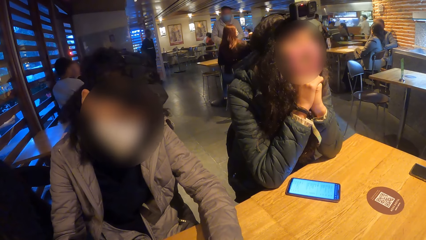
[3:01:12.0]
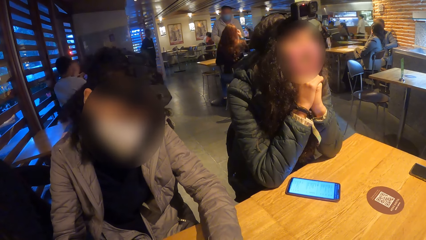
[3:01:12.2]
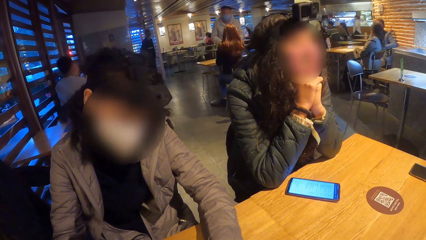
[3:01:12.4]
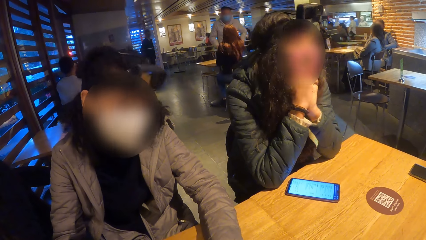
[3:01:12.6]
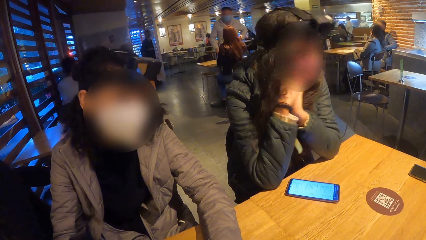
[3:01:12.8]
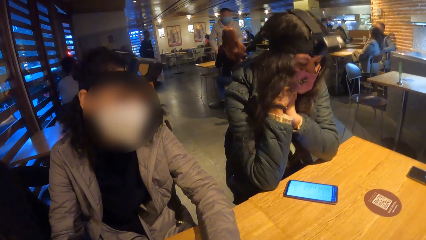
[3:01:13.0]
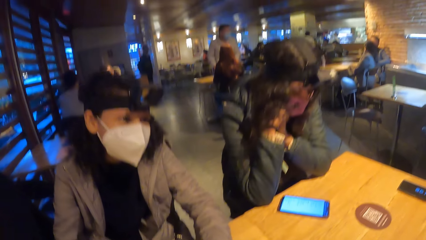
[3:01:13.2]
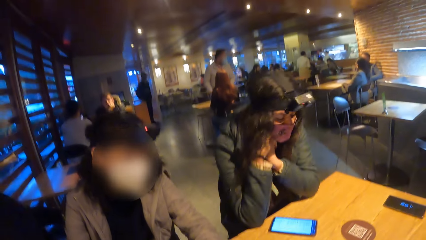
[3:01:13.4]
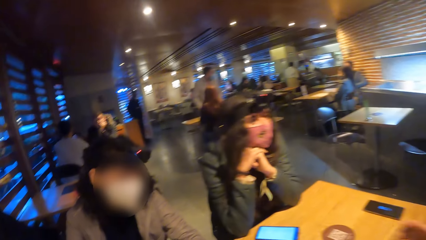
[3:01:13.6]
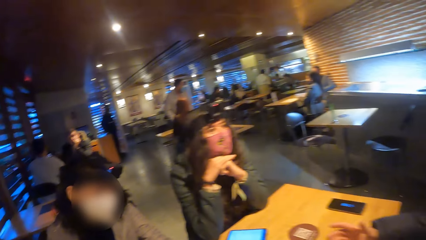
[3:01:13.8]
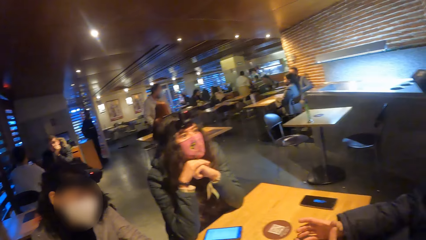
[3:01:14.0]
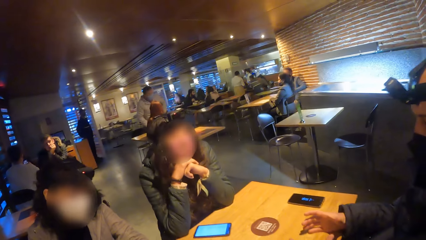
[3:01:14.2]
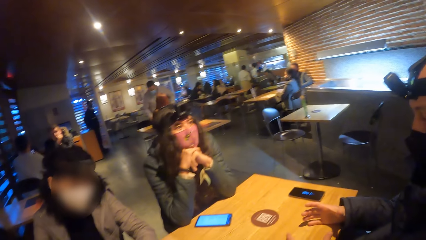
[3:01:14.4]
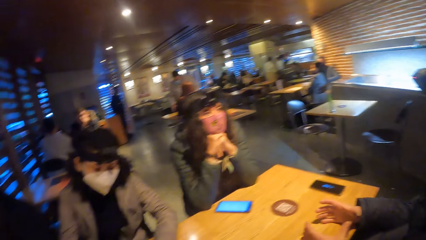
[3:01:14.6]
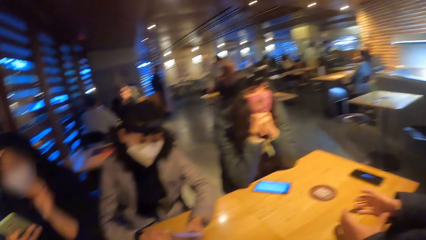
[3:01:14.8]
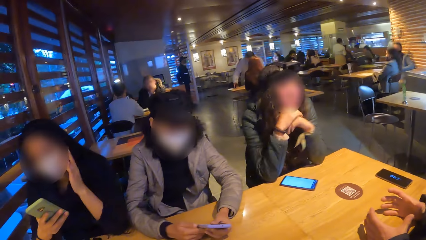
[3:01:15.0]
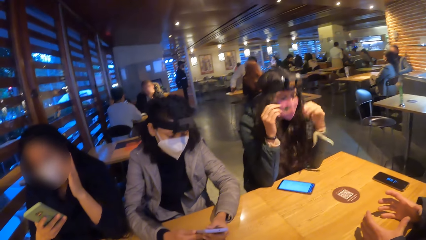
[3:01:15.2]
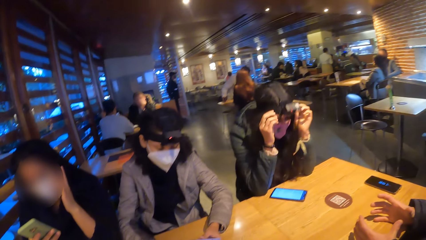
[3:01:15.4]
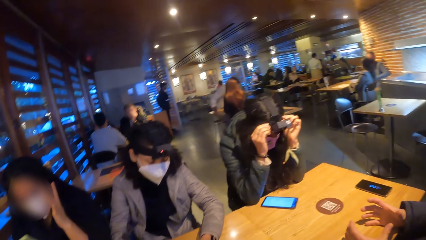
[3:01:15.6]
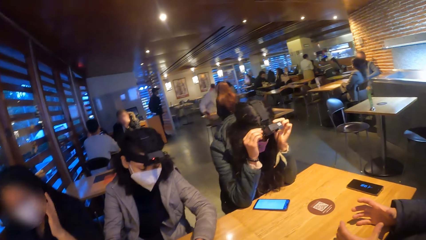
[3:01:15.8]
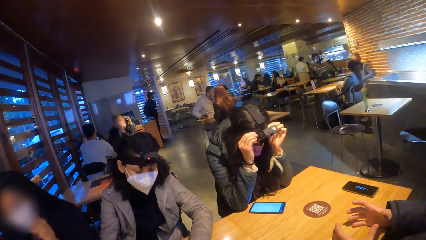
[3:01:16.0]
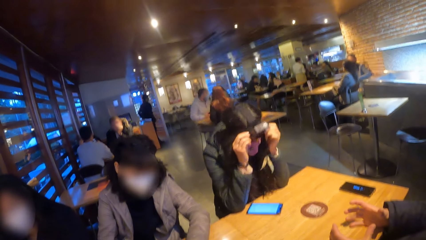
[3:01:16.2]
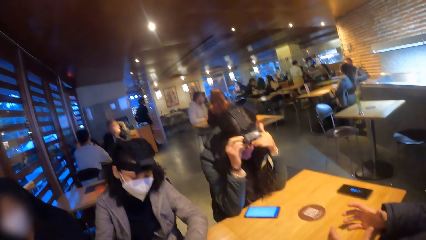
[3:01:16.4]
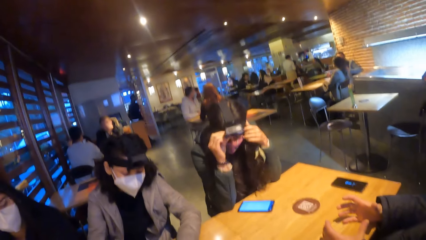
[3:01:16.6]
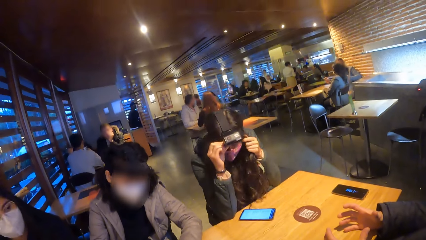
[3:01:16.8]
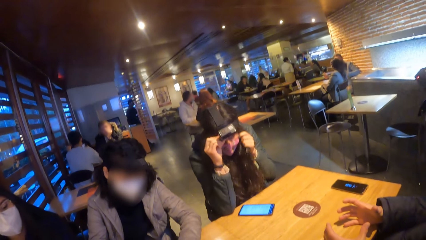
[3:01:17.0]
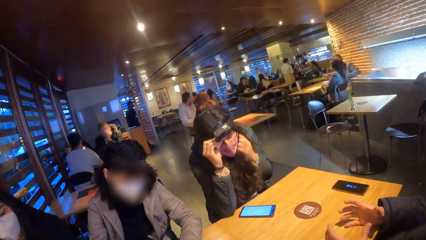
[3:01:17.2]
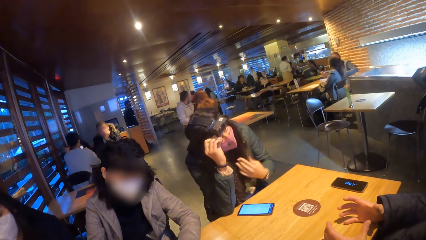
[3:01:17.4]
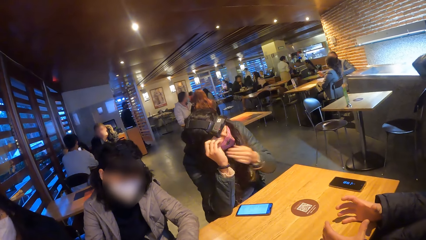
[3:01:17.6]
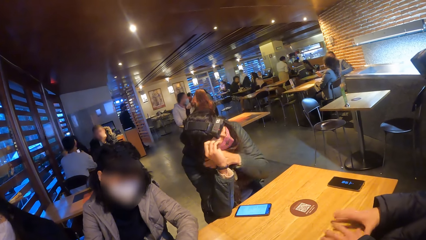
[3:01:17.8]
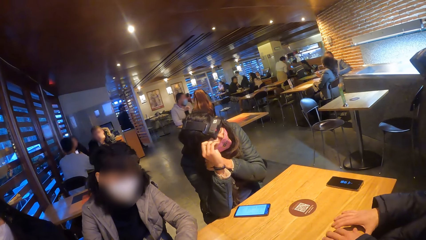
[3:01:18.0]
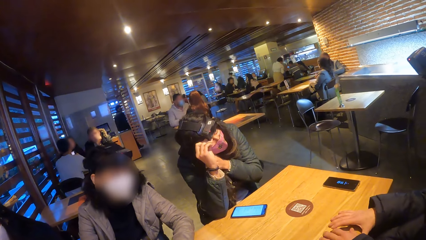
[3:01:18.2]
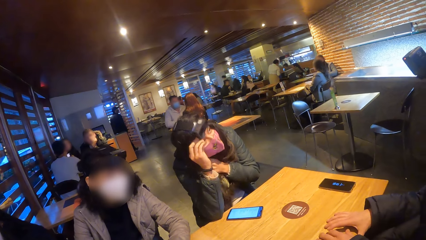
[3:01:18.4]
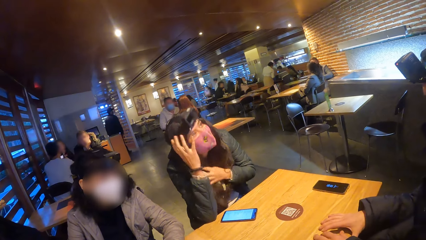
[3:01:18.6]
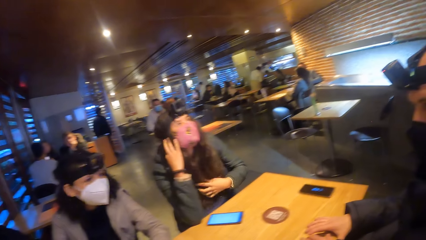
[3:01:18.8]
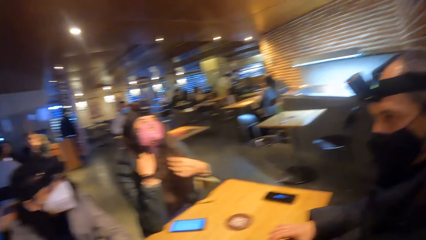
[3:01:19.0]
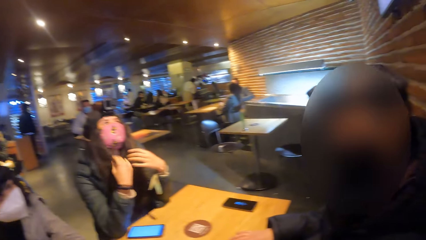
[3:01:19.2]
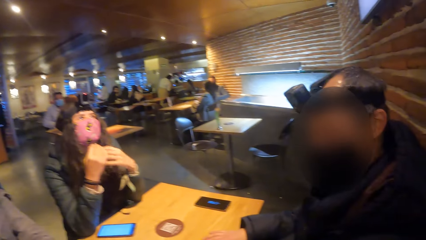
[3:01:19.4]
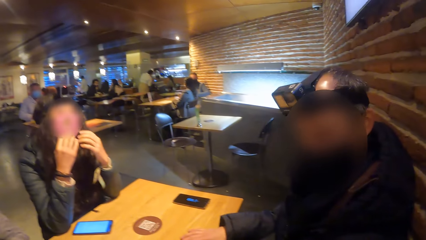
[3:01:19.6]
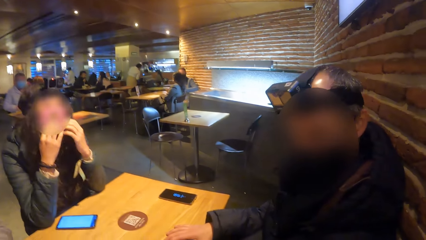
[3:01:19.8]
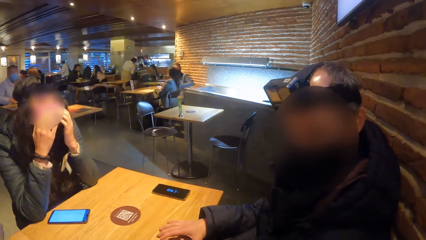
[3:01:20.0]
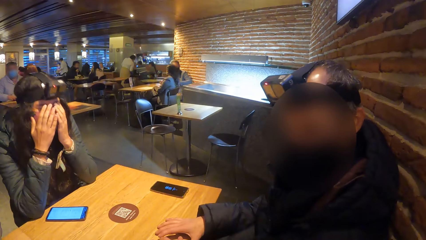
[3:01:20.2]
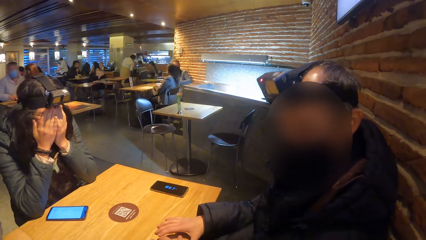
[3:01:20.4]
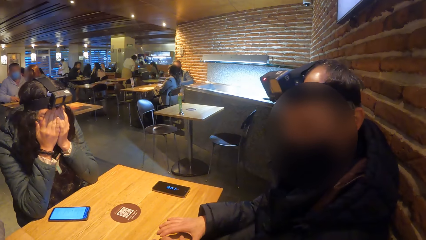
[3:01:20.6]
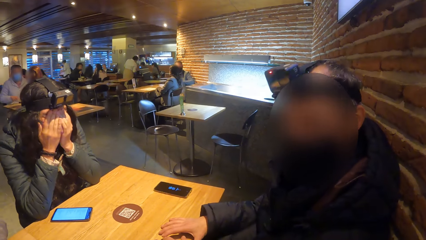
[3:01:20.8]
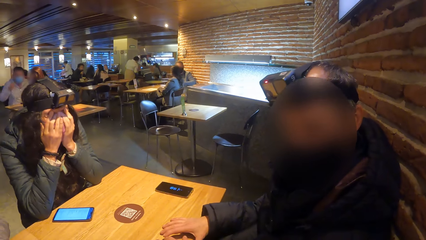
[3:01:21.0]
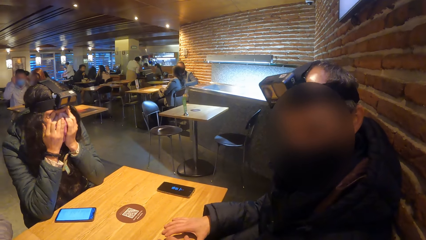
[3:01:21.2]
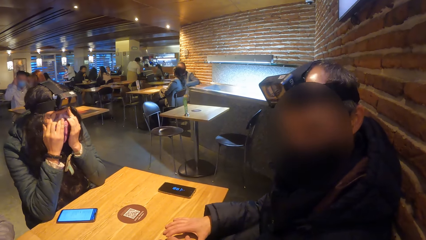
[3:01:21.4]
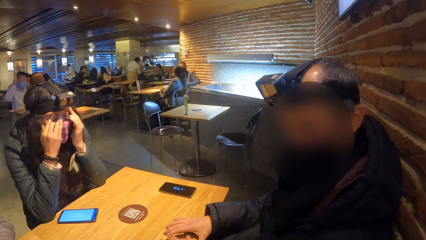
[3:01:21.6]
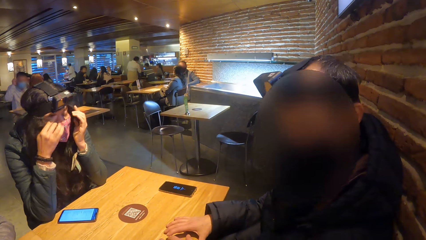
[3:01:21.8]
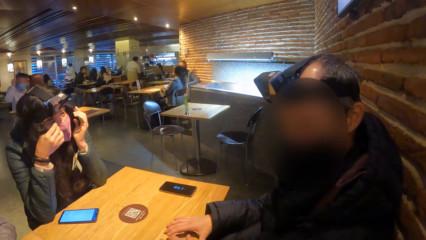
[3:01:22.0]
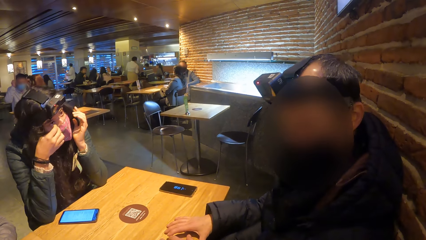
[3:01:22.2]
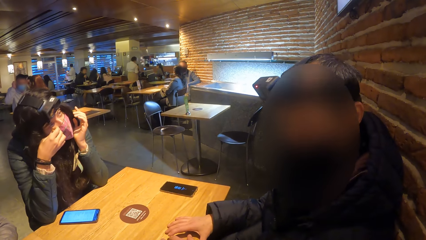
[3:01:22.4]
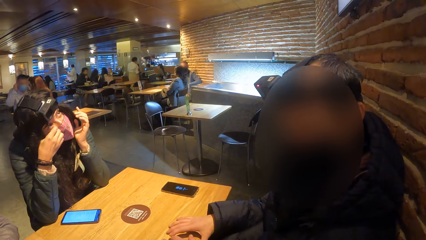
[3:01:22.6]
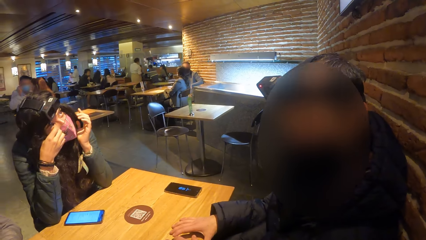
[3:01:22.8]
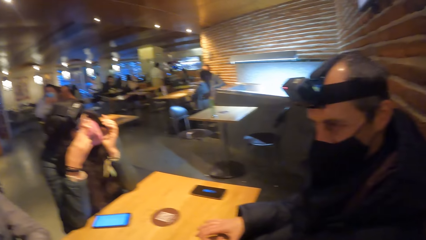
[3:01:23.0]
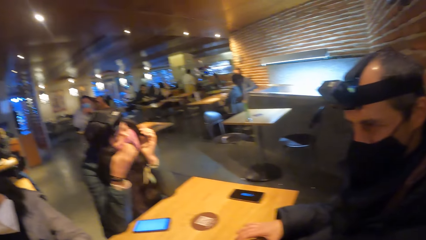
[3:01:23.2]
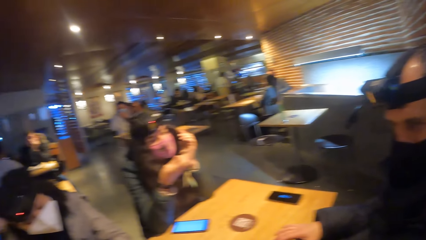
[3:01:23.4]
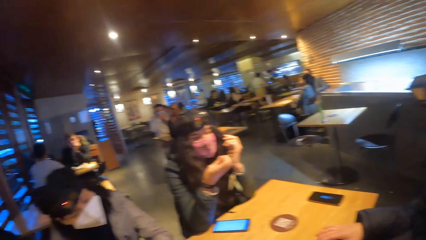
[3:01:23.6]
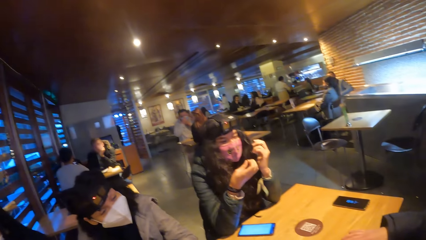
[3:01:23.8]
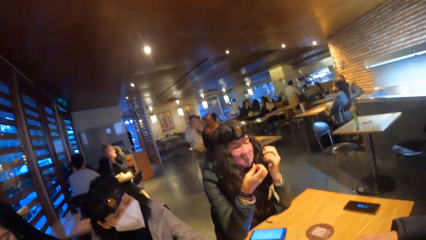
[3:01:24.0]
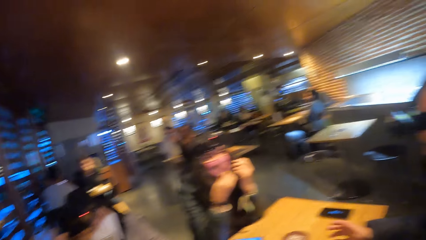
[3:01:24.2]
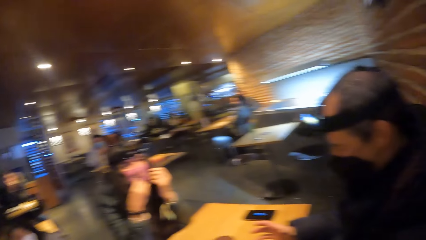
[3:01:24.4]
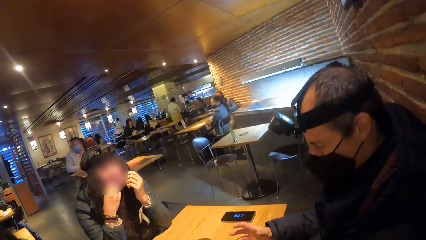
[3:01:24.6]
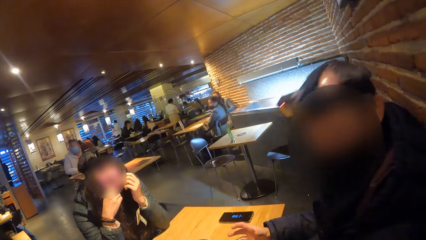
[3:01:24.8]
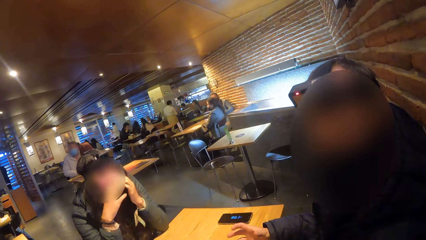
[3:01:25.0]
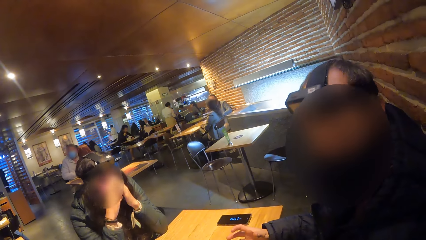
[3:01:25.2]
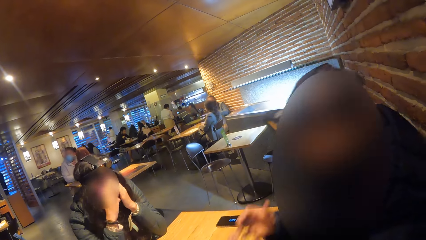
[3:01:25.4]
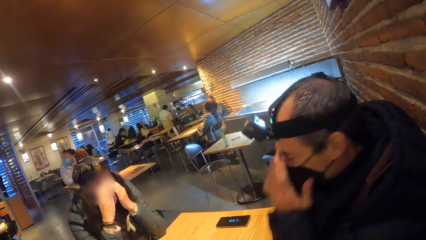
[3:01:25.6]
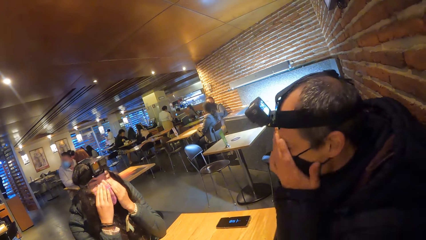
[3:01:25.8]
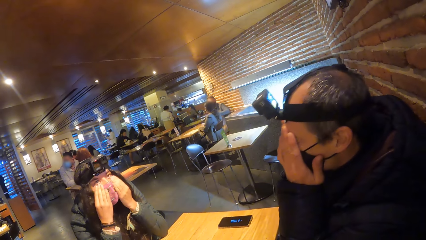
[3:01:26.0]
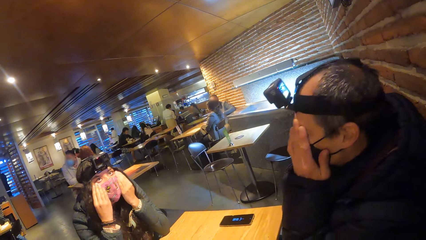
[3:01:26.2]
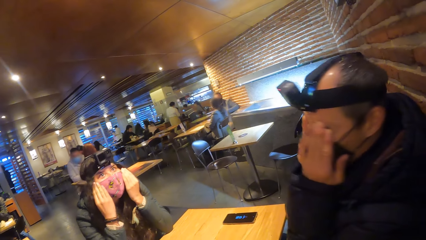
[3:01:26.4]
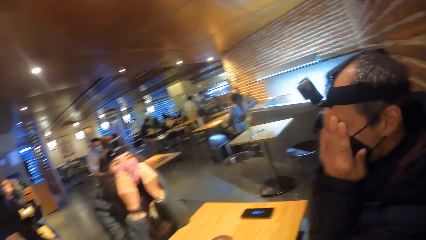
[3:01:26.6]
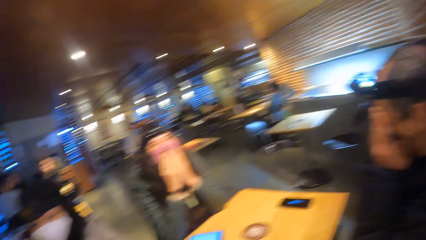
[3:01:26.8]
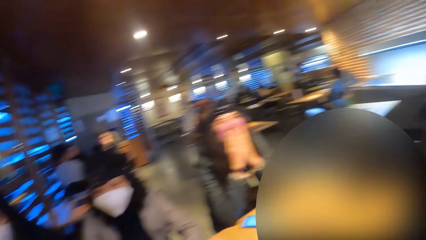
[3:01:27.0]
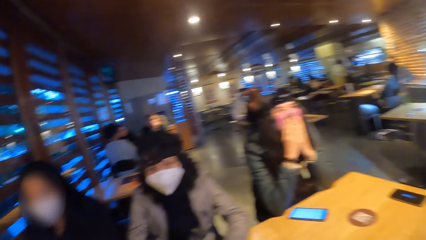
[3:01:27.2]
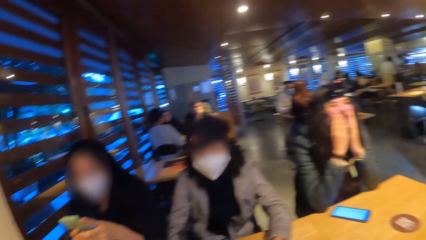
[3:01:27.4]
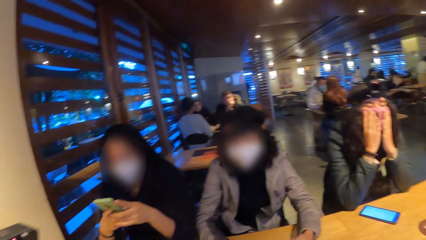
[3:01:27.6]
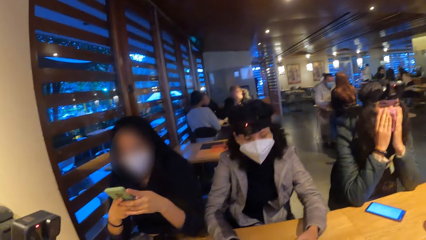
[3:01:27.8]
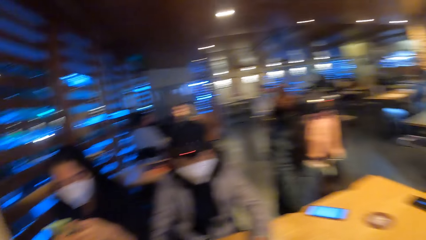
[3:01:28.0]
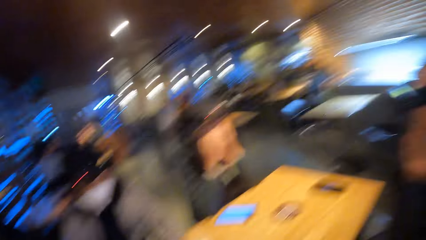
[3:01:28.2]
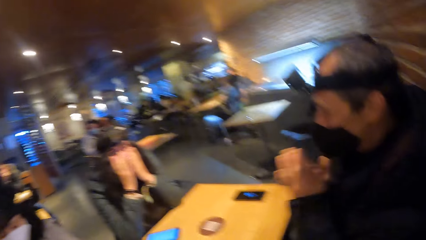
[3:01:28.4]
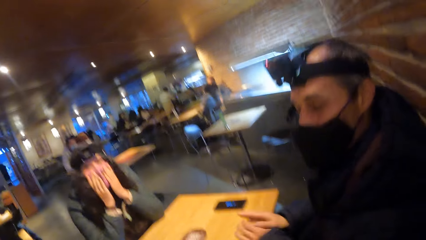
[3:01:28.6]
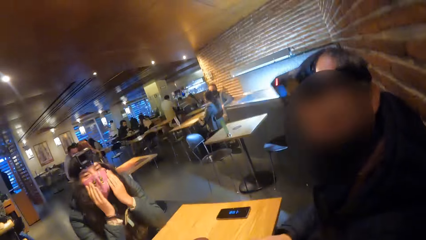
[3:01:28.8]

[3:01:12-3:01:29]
The man places both hands on the table. The camera wearer turns towards the man. The woman touches her camera with both hands. The woman packs her hair with her left hand. The camera wearer turns towards the man. The woman touches her face with both hands. The camera wearer converses with the man. The woman scratches her eyelid with her right hand. The camera wearer looks around. The woman touches her nose mask with both hands. The man touches his face with both hands. The camera wearer turns towards another woman and a third woman. The third woman presses the phone with both hands. The camera wearer turns towards the man and the first woman.
